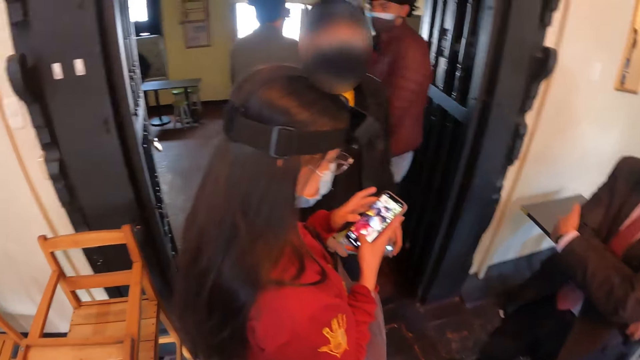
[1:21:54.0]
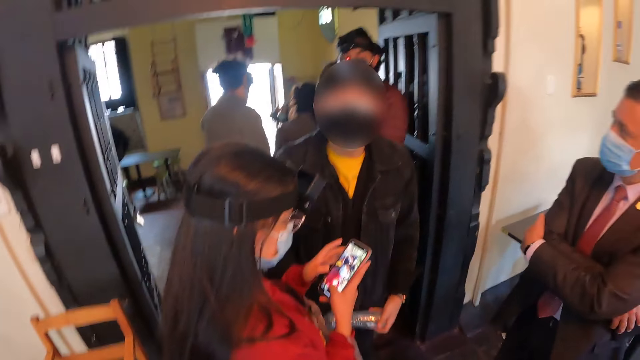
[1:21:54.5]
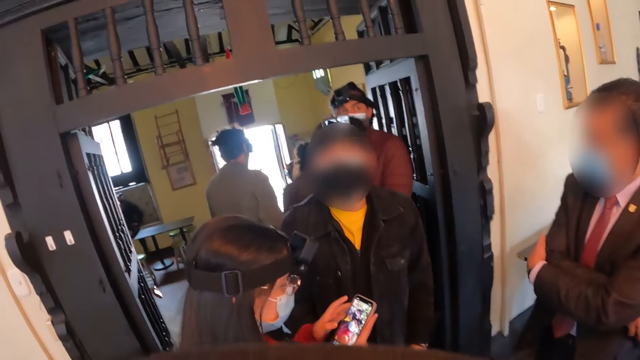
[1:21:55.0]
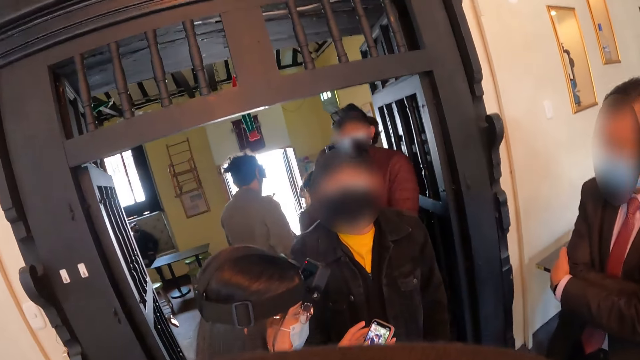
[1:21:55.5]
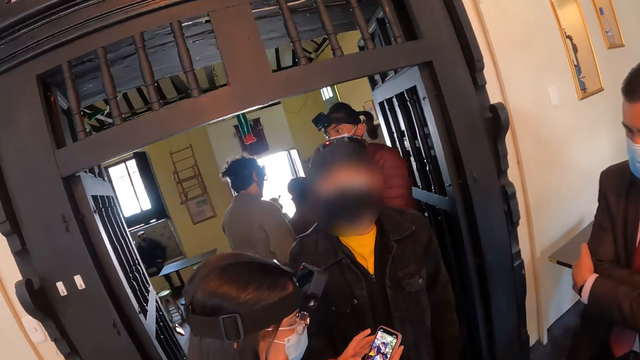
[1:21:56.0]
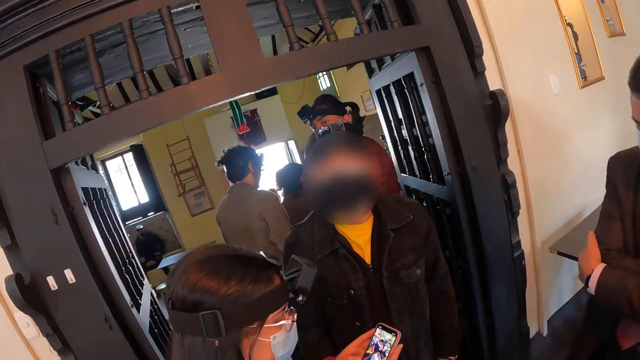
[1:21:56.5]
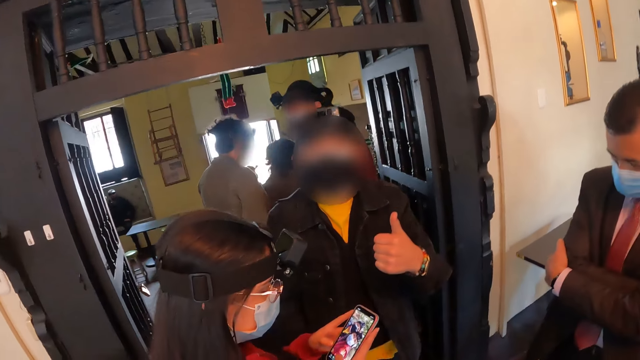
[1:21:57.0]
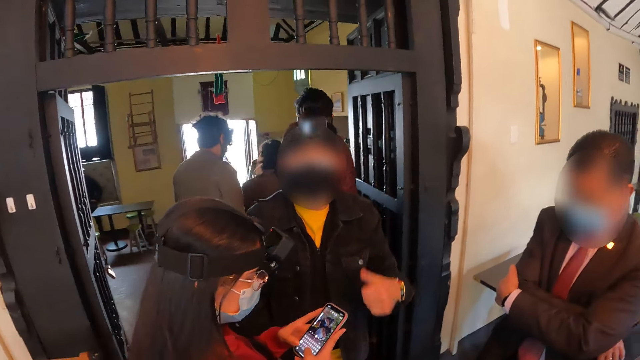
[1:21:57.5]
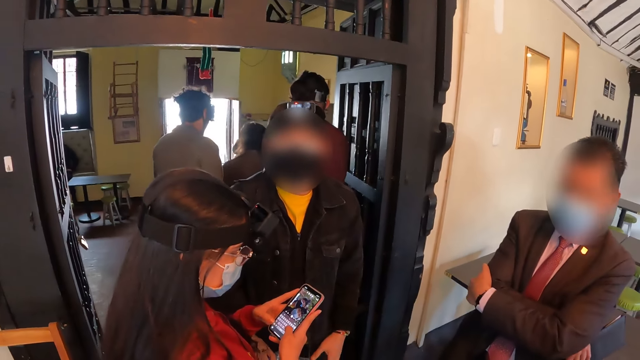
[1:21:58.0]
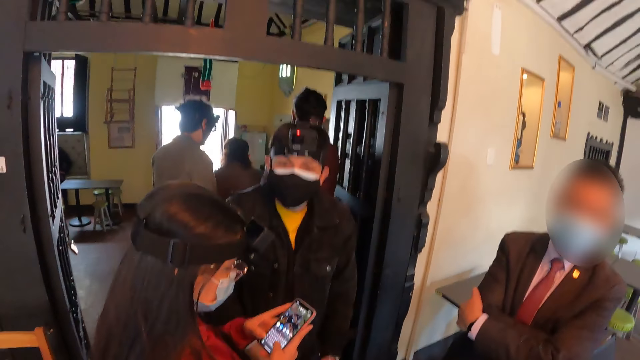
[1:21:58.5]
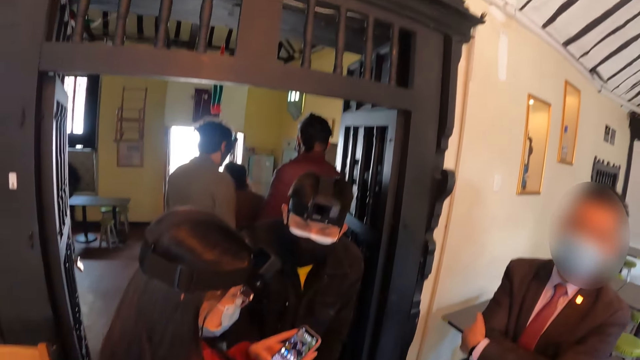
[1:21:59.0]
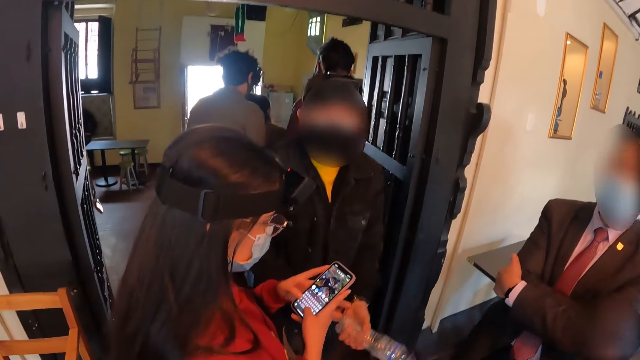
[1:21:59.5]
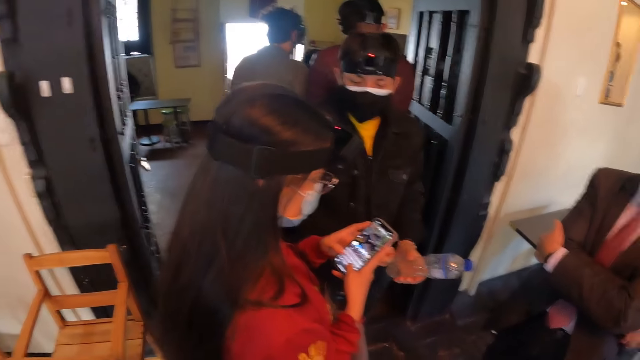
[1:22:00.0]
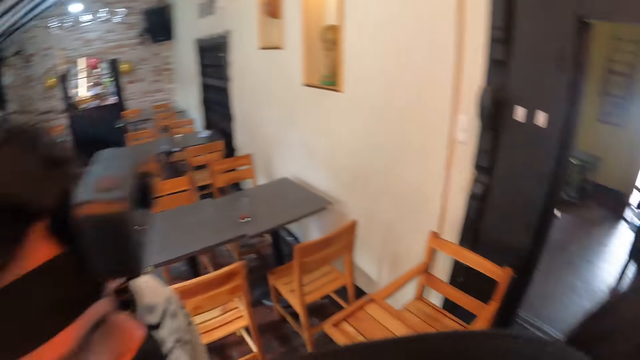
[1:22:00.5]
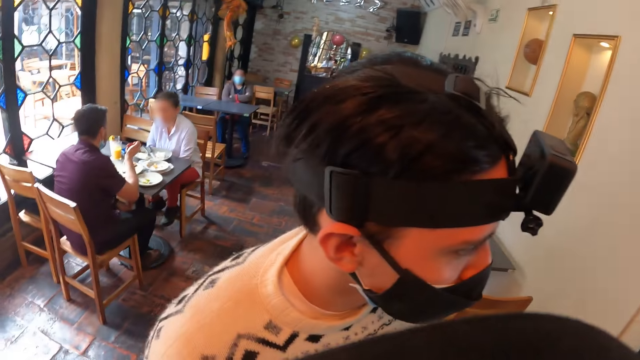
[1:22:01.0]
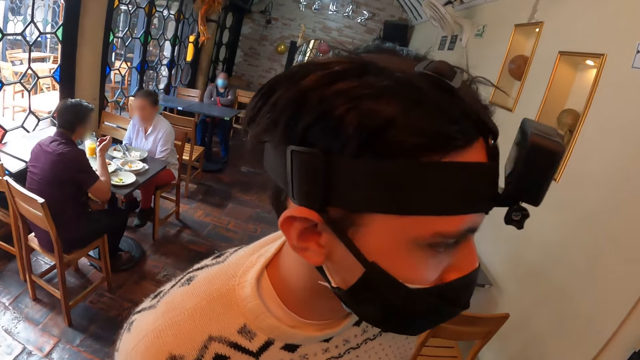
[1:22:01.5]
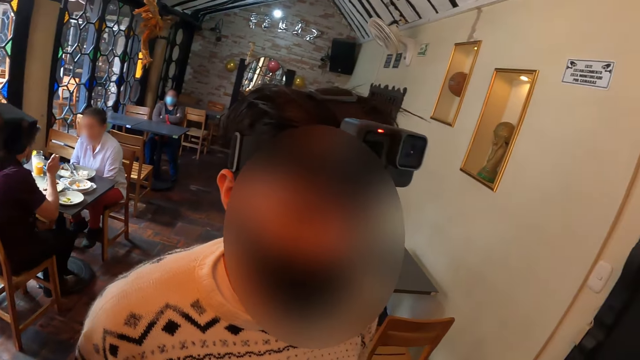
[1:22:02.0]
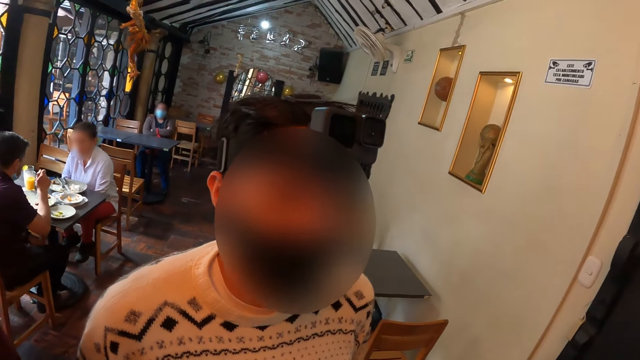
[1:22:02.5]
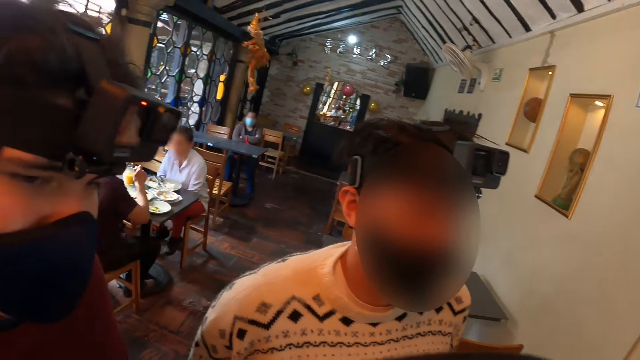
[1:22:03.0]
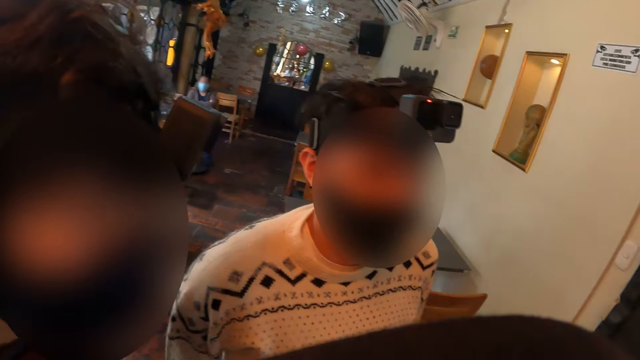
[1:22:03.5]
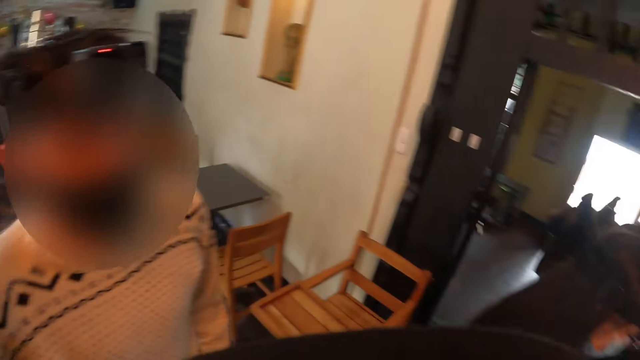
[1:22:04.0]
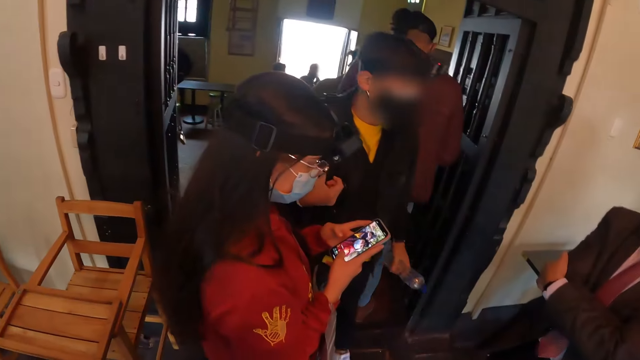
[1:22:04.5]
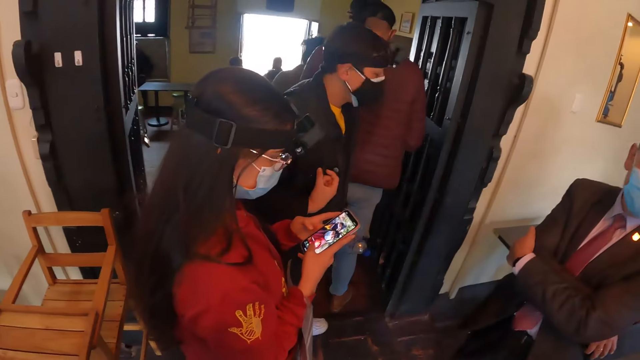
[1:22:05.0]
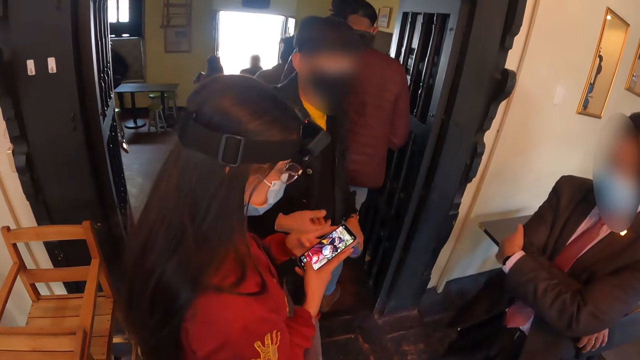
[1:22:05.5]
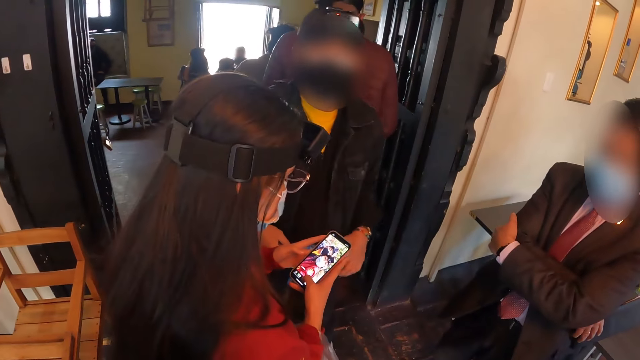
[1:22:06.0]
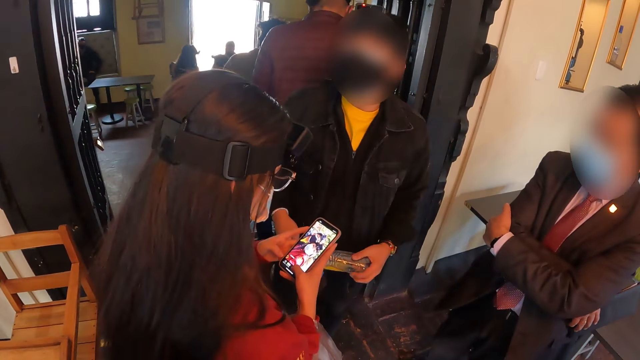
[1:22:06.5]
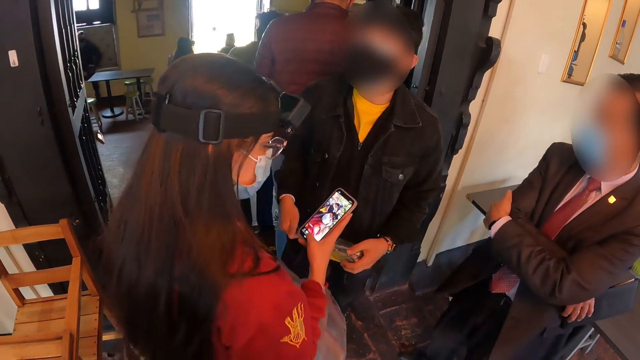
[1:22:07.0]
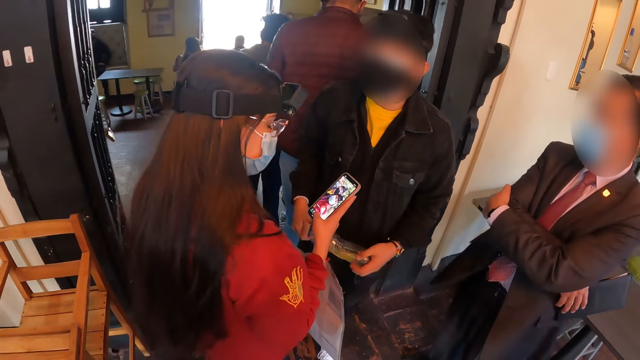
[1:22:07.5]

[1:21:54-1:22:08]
A woman operates her phone. A man looks at the camera wearer. The man does a hand gesture. The camera wearer looks around the house. They look at another man. The other man looks at the camera wearer. The camera wearer looks around the house. The woman looks at her phone. The first man adjusts himself.

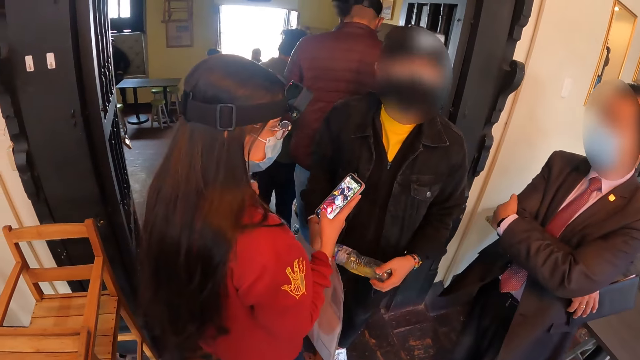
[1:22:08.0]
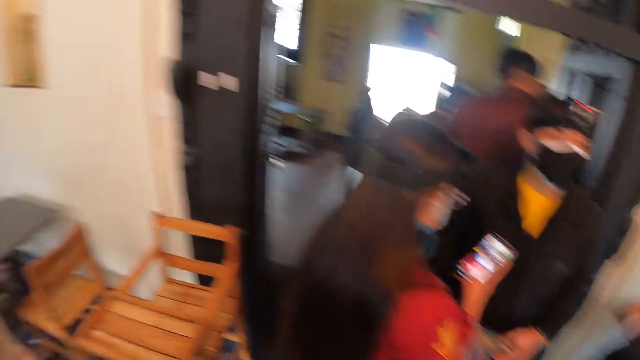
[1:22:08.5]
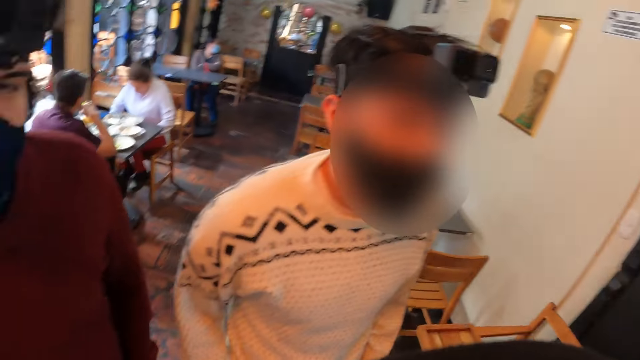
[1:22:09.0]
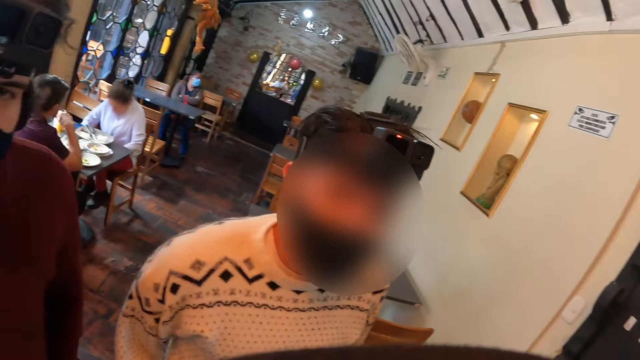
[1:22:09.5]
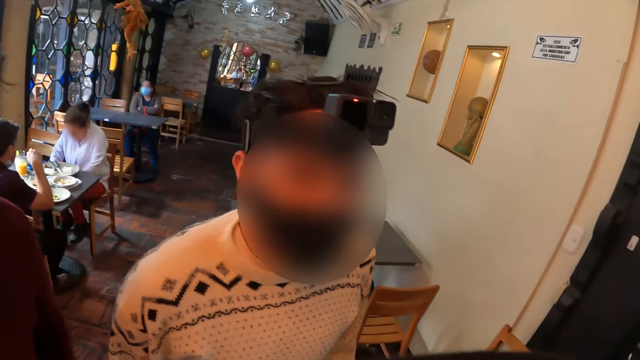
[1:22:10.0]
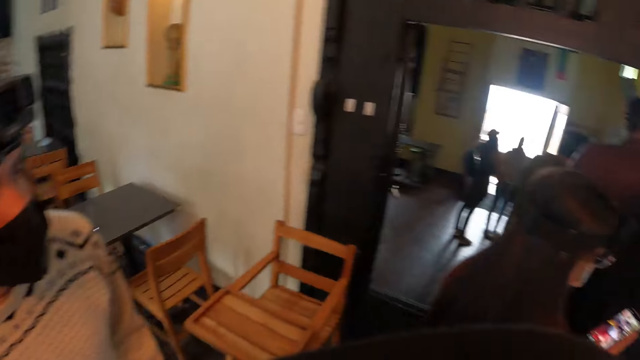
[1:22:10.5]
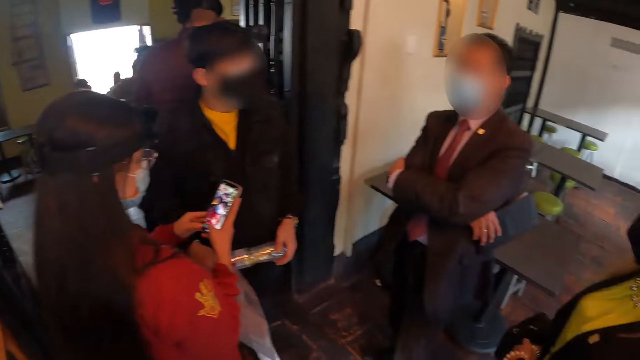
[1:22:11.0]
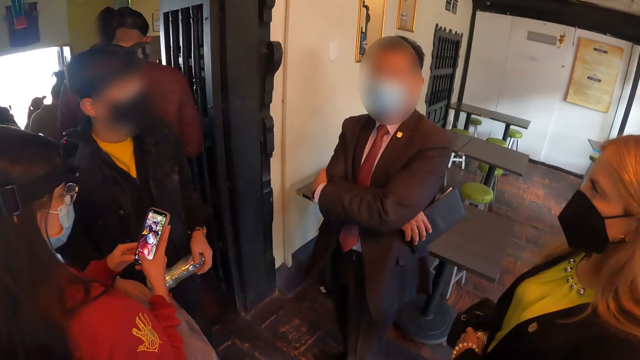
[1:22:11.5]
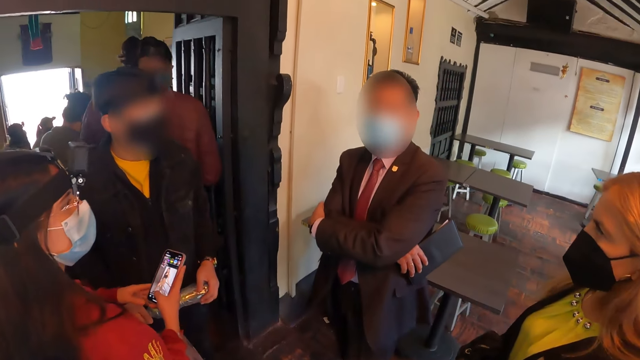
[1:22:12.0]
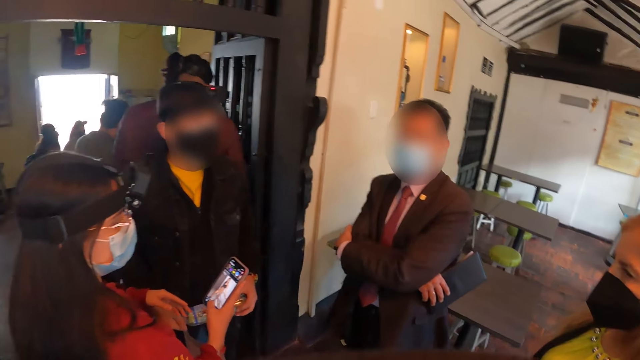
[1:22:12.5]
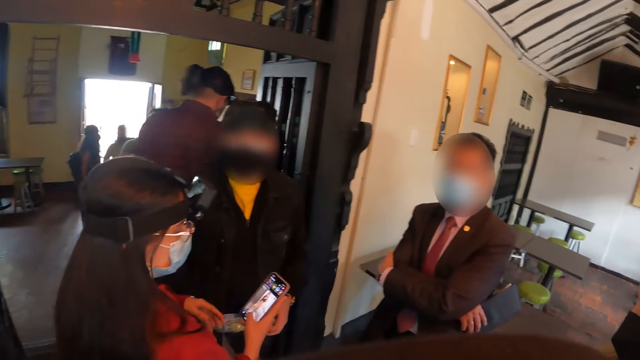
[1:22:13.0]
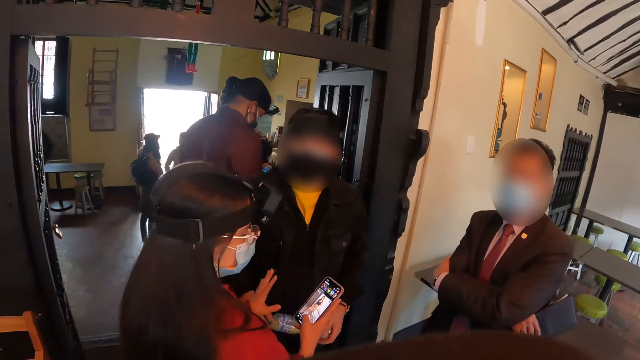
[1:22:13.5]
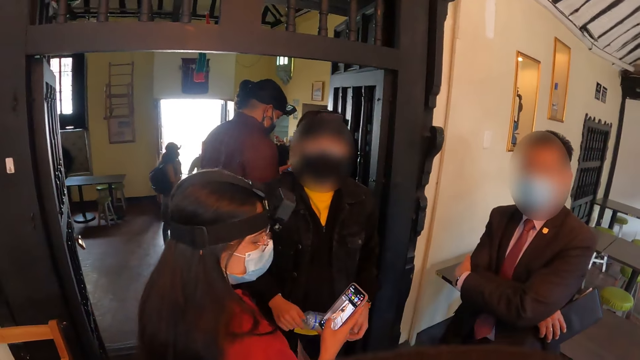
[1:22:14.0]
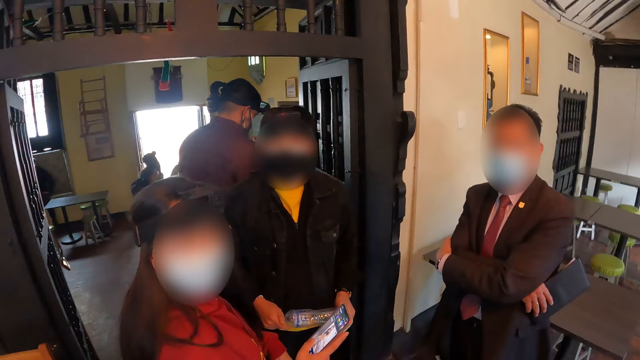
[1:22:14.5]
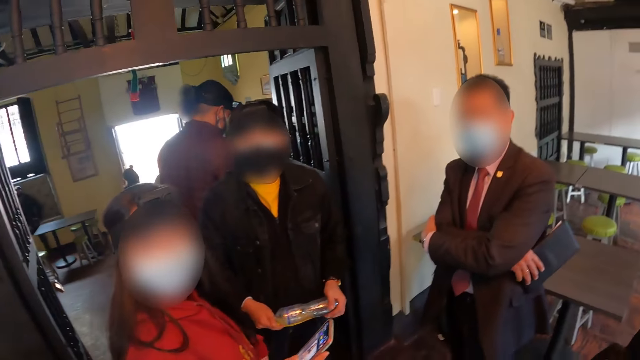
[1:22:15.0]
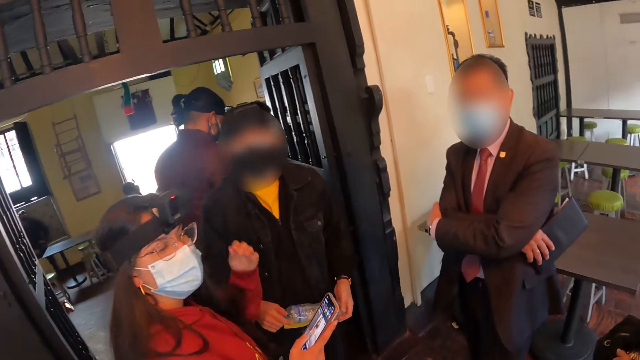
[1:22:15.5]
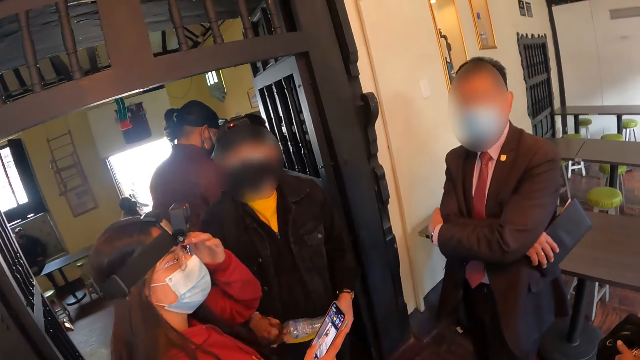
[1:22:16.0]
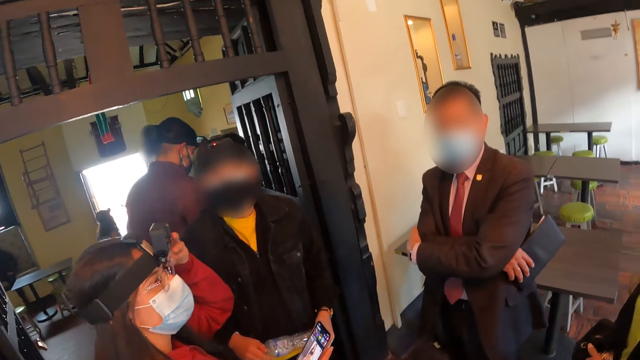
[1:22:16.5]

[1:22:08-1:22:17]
The camera wearer looks at a man. They look around the house. A woman looks at her phone. The woman does a hand gesture, looks at the camera wearer, and adjusts the spectacles.
